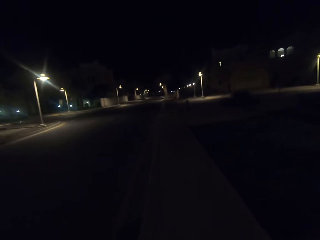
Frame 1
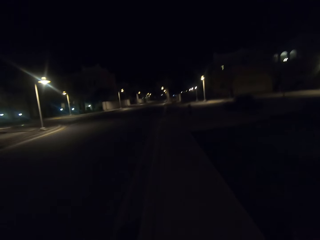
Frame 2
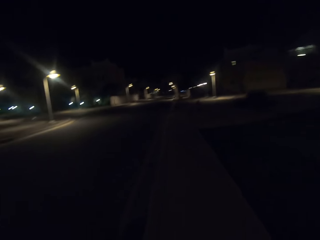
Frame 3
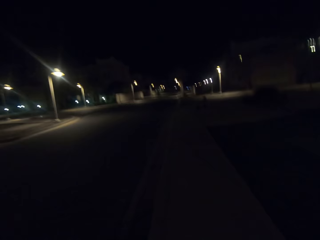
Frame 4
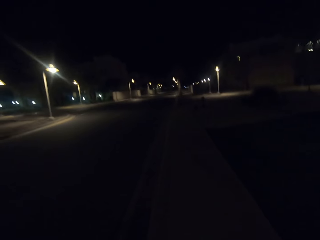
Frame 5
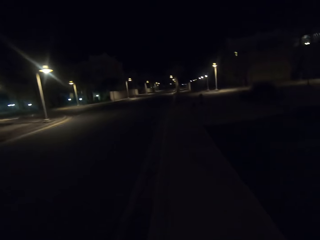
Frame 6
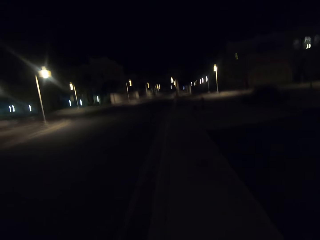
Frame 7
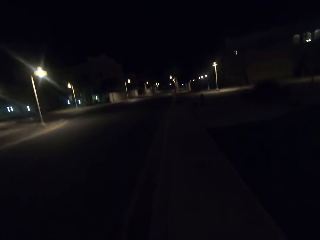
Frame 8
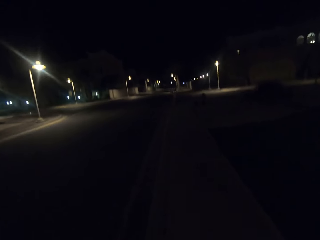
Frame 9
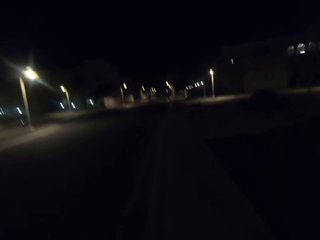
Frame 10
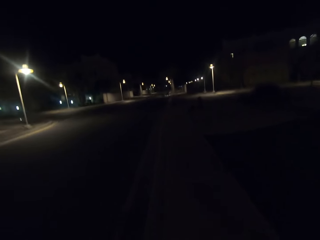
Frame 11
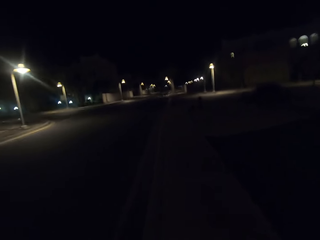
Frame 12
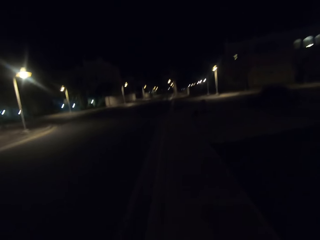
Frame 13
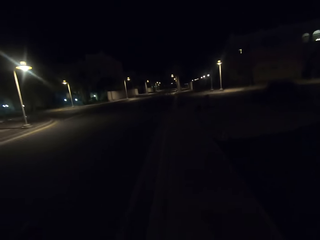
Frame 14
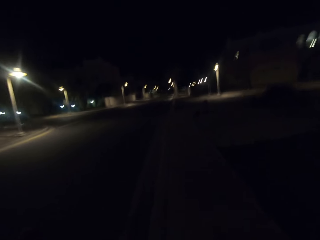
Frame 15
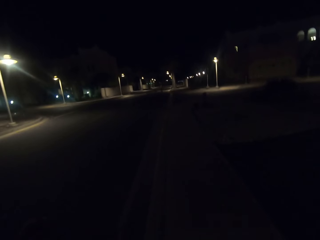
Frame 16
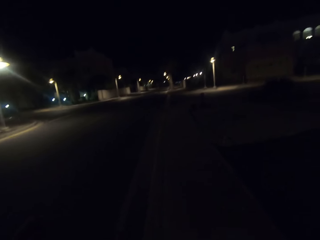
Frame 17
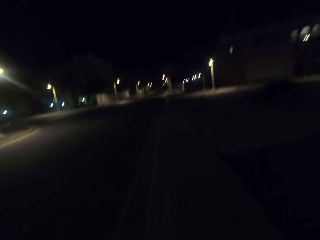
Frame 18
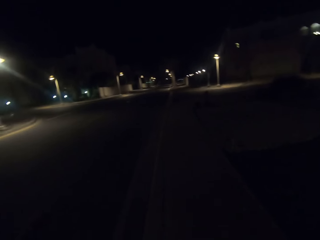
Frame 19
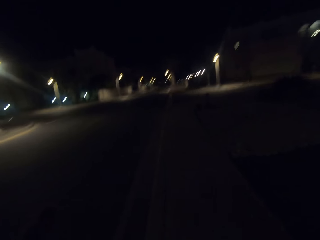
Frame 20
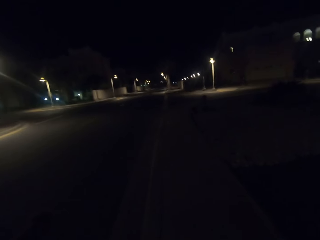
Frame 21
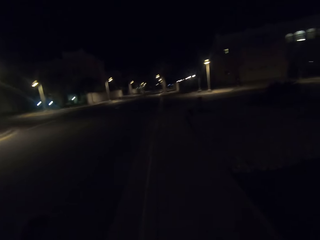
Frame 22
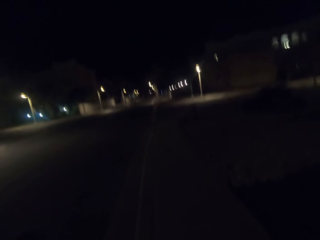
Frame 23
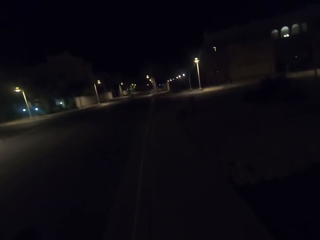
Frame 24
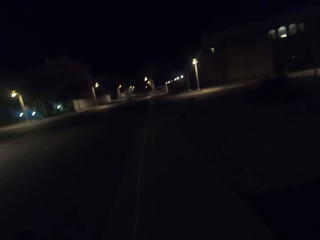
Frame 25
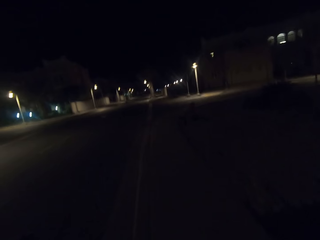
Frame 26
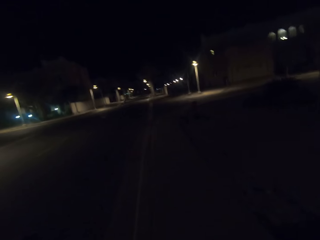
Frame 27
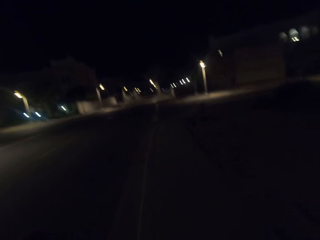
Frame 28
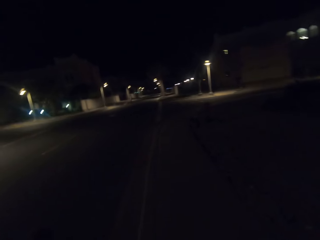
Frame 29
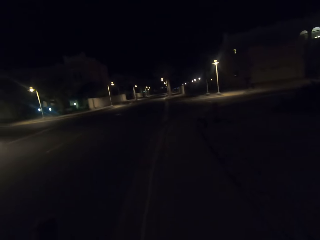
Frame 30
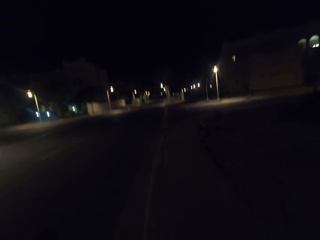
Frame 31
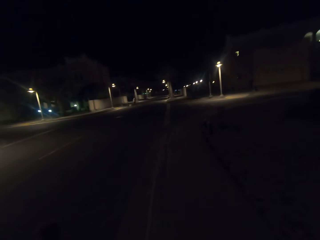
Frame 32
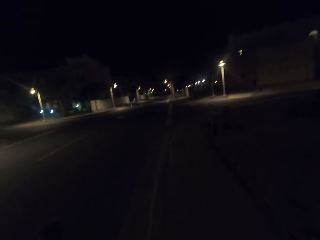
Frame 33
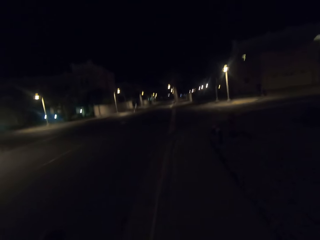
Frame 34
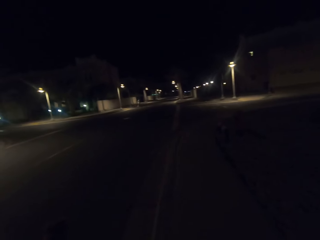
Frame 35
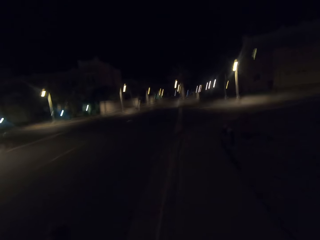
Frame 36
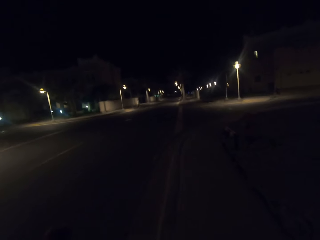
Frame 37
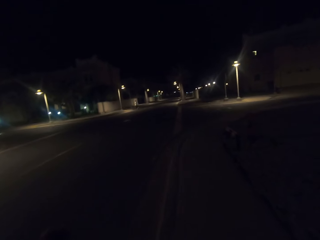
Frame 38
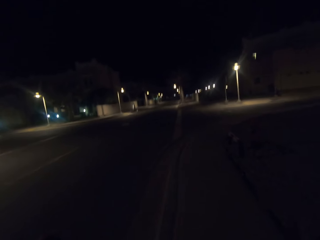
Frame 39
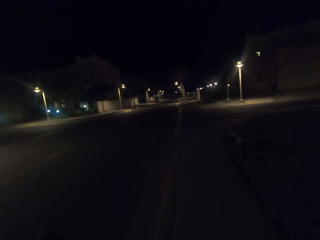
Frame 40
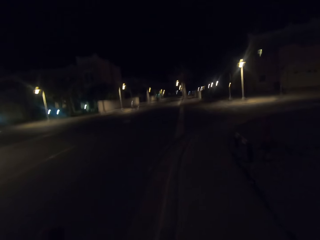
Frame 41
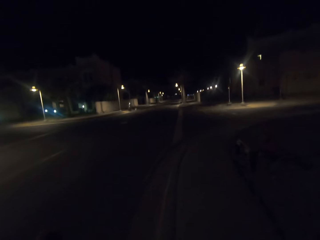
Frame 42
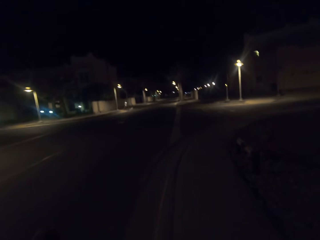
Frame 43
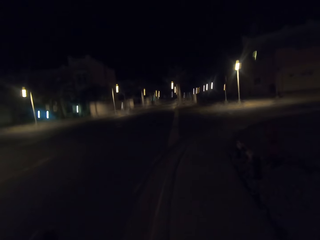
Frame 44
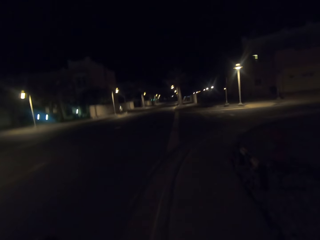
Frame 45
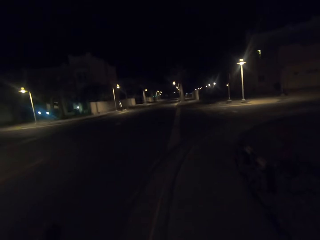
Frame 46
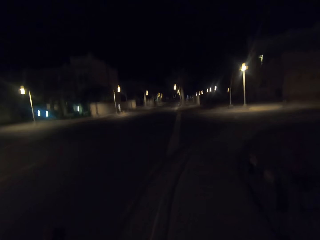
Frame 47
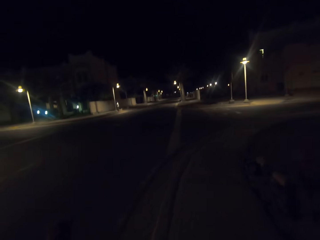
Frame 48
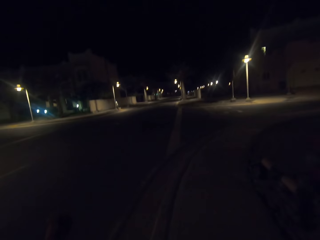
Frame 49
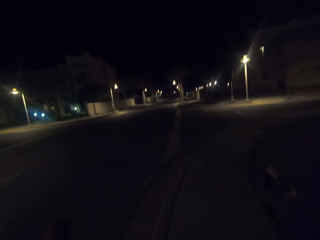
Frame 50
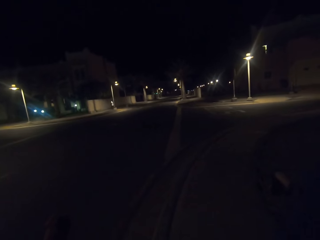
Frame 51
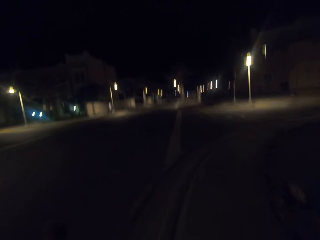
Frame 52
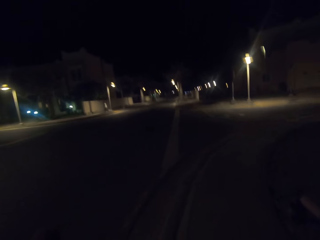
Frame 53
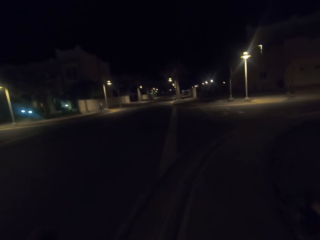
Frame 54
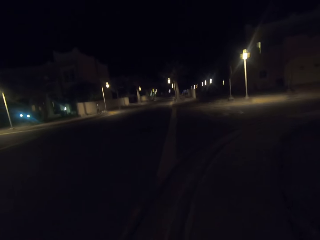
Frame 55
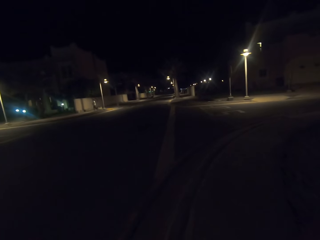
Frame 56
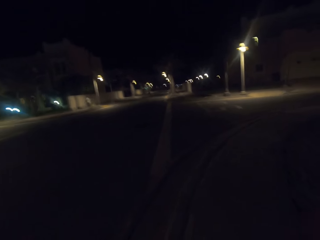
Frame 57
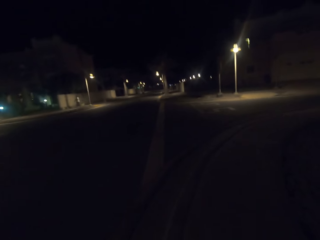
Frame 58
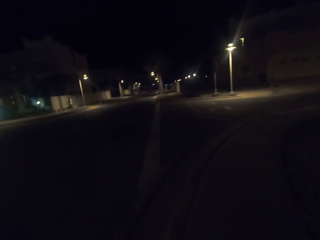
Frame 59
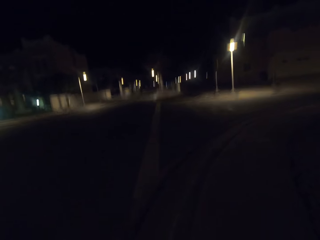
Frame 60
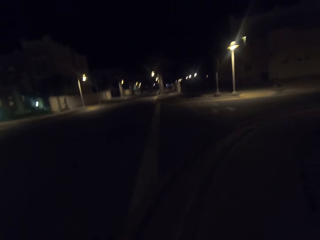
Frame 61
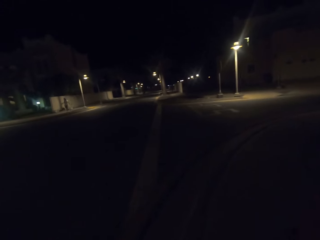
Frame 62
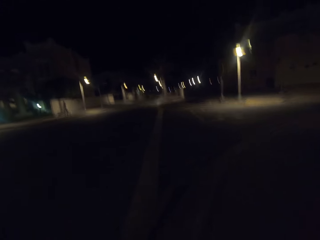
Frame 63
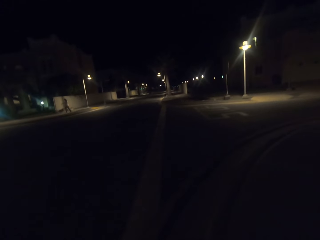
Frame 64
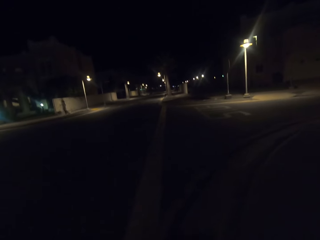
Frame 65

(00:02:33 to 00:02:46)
The camera wearer looks at the street lights.

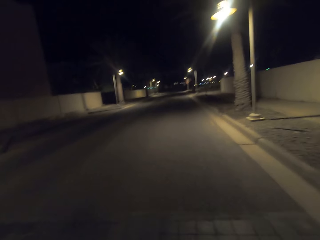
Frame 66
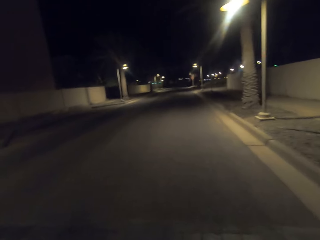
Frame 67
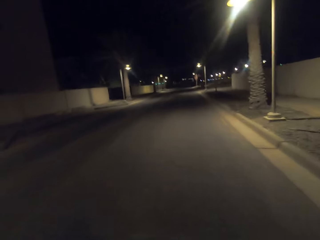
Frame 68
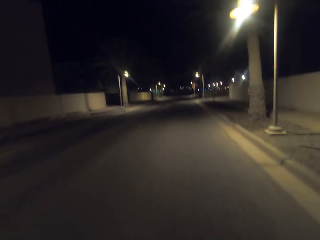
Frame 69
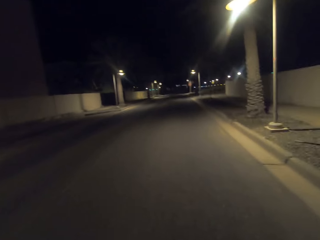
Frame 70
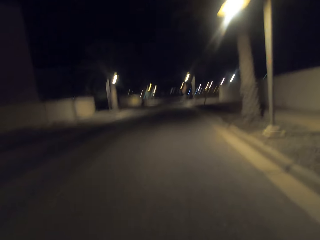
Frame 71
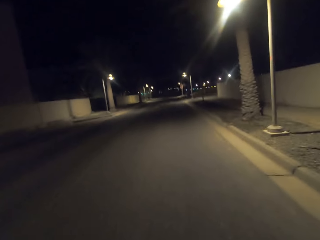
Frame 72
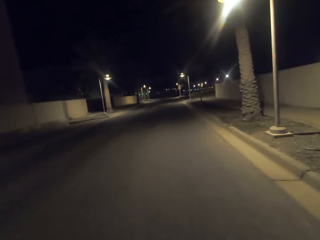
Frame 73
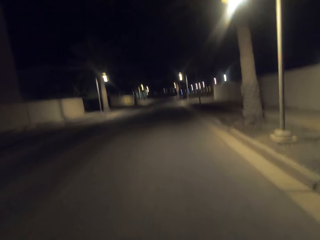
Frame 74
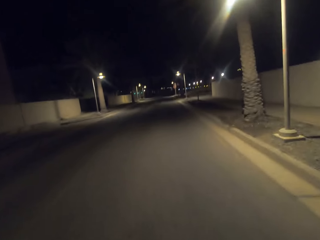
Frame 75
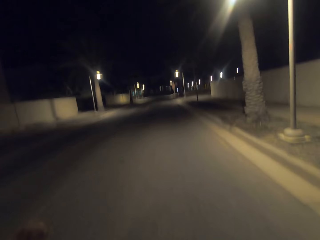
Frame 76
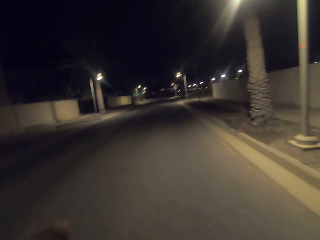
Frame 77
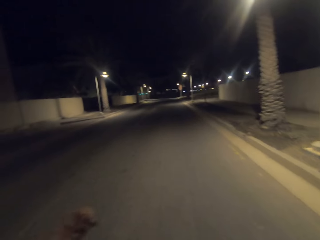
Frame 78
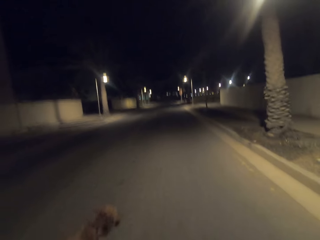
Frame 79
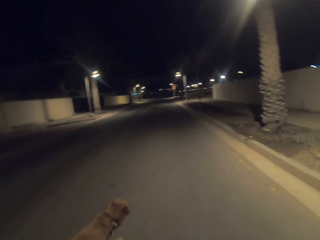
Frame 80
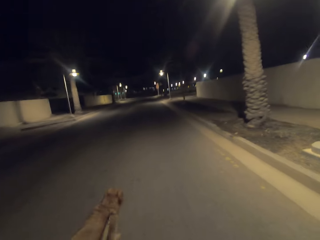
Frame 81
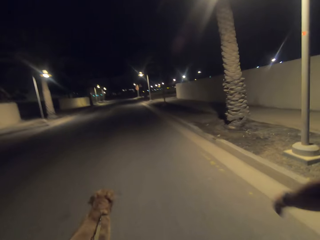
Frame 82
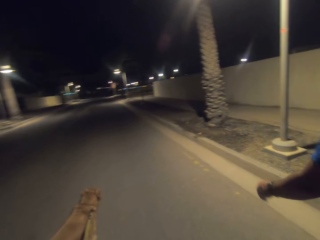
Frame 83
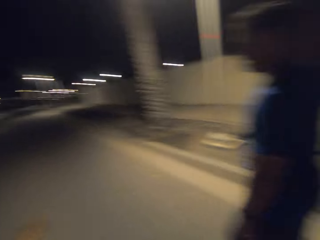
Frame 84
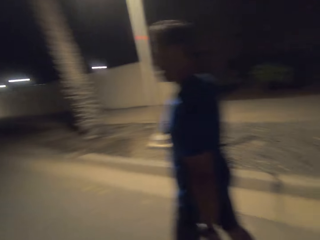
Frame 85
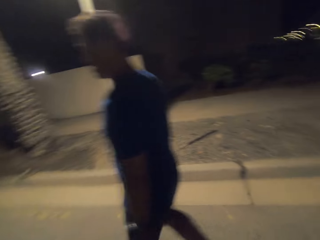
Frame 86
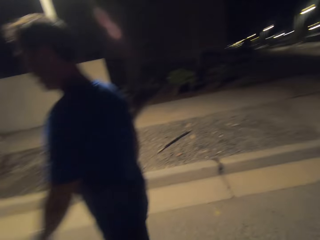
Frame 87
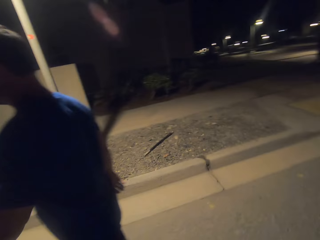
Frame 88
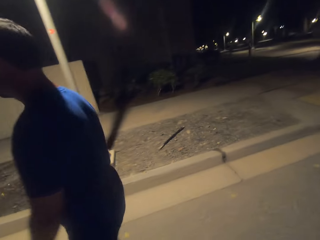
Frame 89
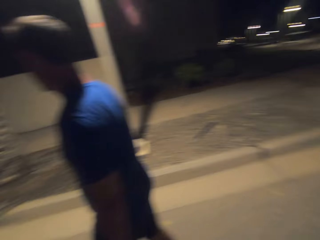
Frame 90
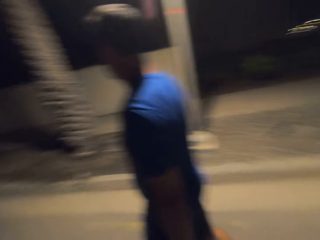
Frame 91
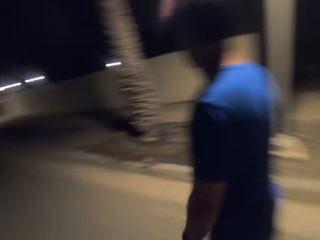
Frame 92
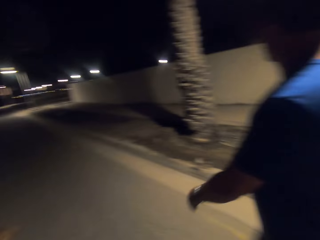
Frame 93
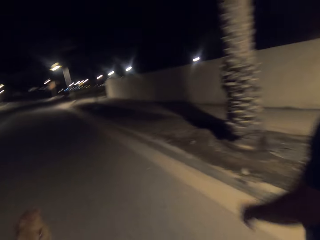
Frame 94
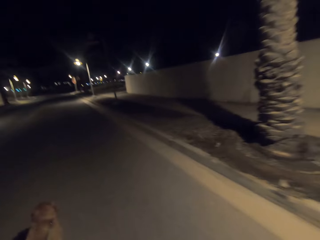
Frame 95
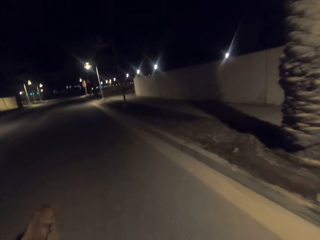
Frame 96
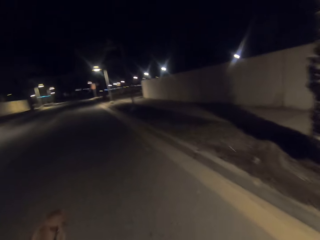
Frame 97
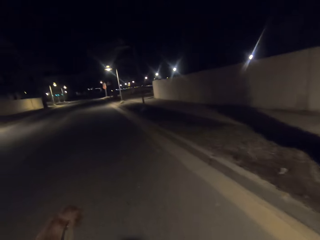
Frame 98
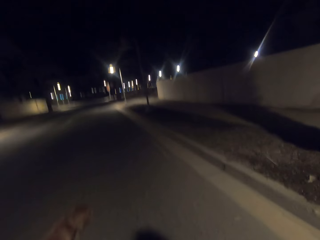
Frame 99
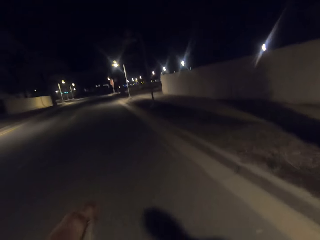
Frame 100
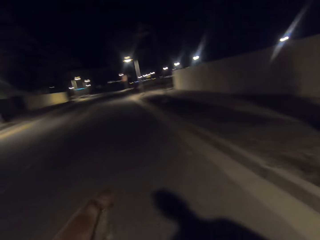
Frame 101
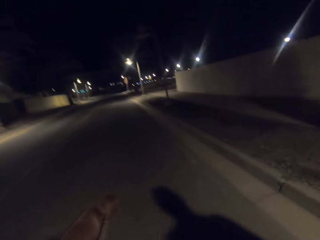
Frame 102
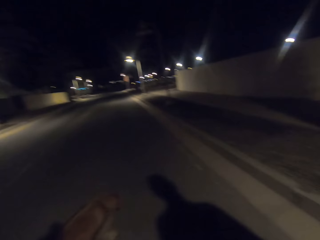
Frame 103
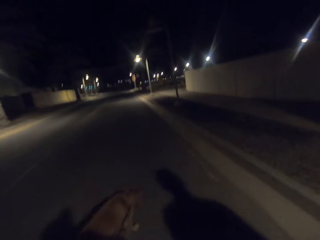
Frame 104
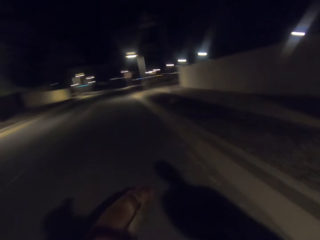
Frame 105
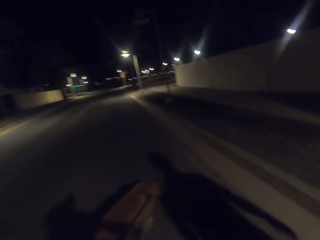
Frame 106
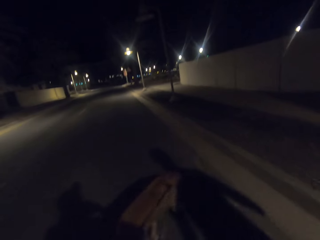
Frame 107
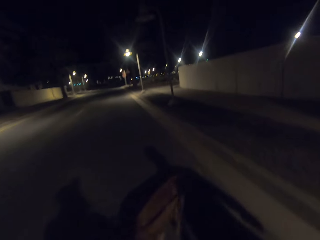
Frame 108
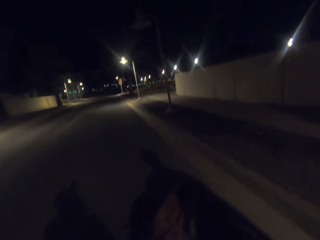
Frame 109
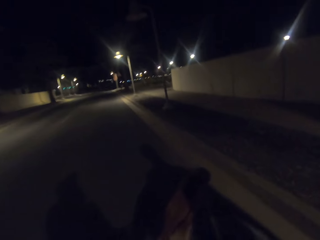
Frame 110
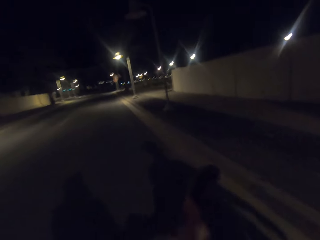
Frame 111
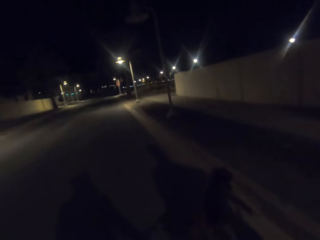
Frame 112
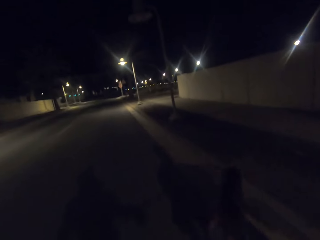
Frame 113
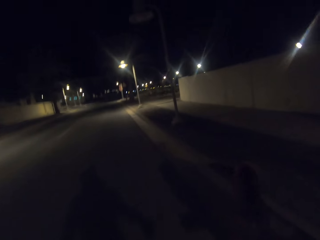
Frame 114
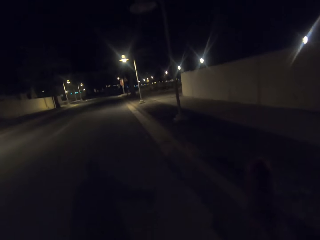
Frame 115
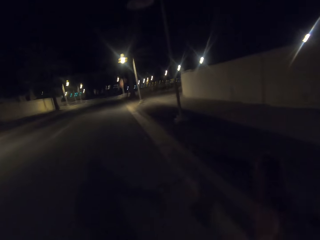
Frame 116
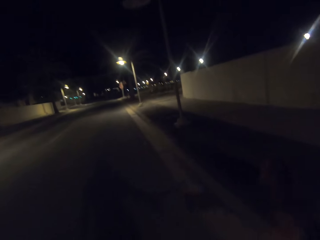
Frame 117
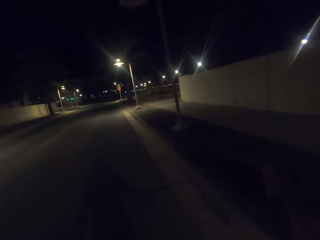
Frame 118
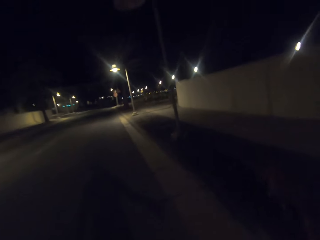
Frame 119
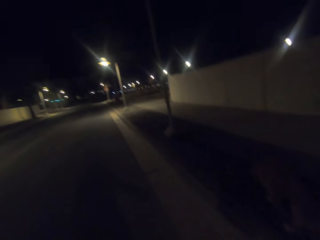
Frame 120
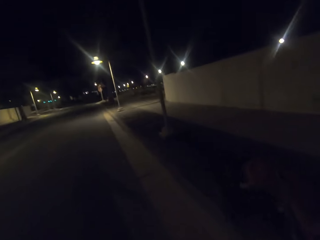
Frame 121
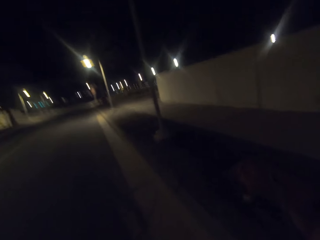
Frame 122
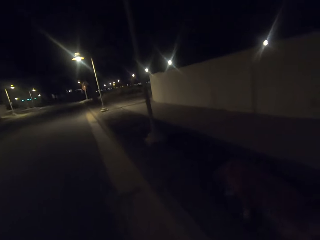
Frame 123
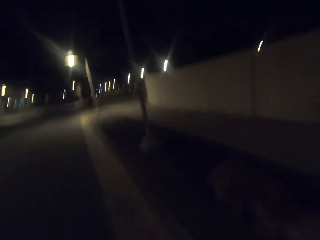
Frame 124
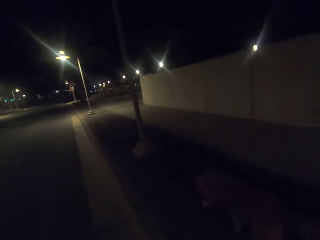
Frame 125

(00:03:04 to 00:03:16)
The camera wearer walks the dog on the road. A person walks on the road. The camera wearer stares at the person. They walk the dog on the road.
